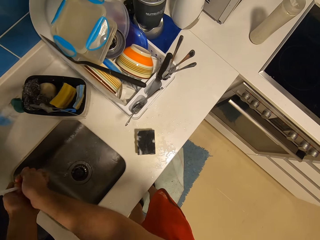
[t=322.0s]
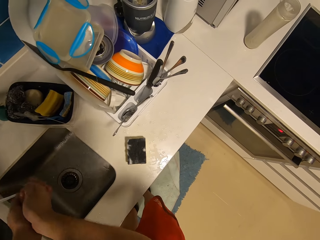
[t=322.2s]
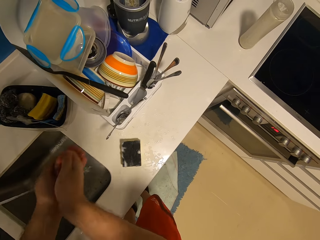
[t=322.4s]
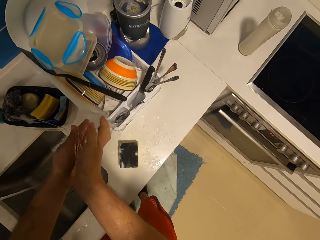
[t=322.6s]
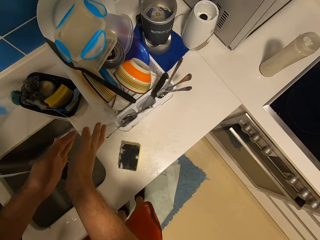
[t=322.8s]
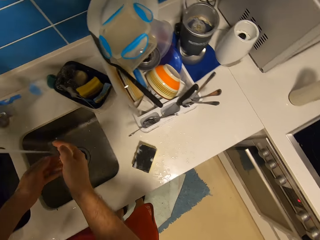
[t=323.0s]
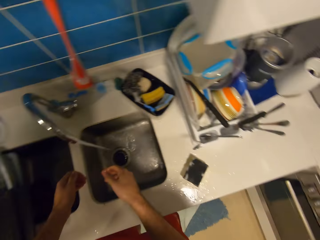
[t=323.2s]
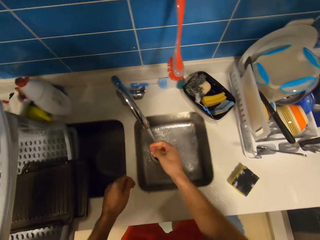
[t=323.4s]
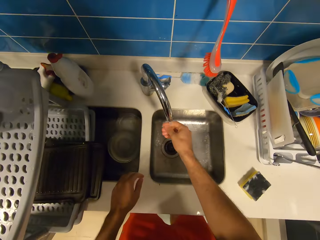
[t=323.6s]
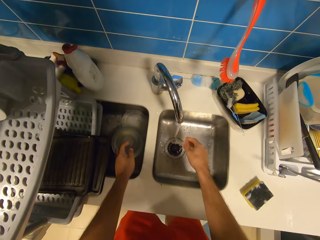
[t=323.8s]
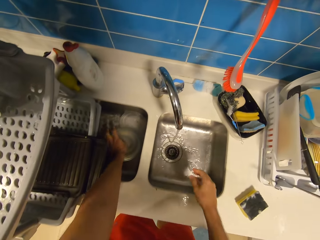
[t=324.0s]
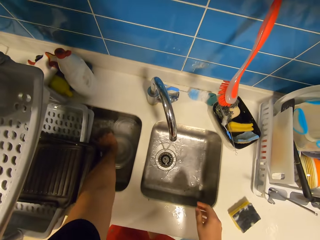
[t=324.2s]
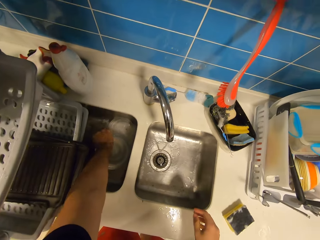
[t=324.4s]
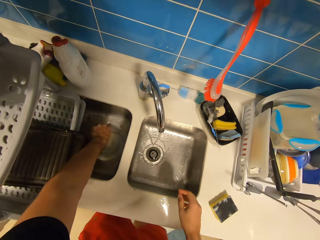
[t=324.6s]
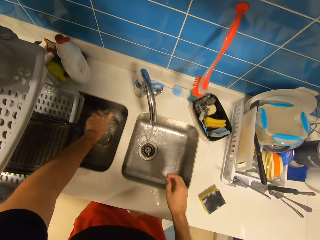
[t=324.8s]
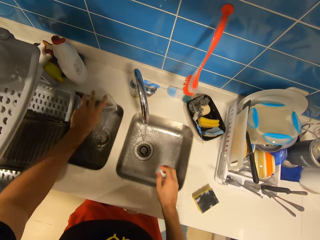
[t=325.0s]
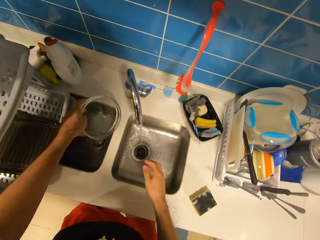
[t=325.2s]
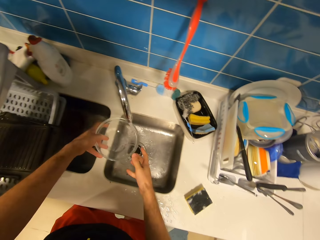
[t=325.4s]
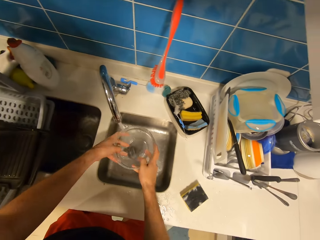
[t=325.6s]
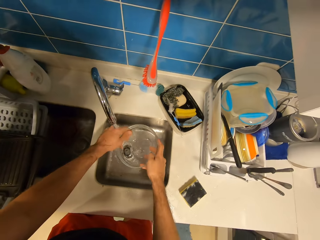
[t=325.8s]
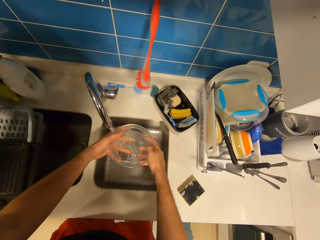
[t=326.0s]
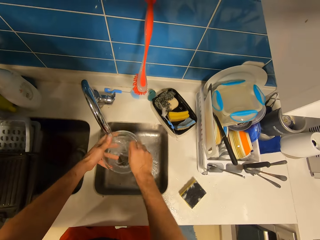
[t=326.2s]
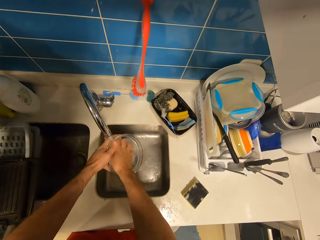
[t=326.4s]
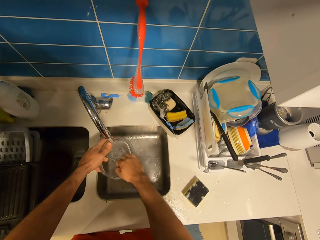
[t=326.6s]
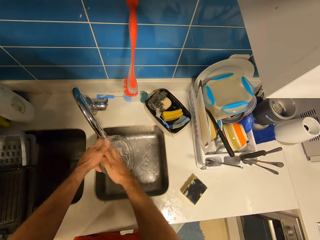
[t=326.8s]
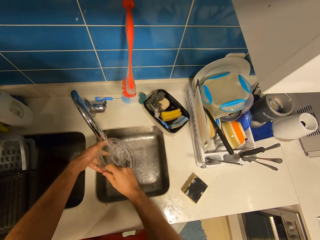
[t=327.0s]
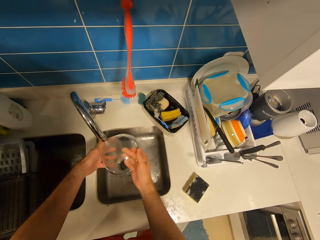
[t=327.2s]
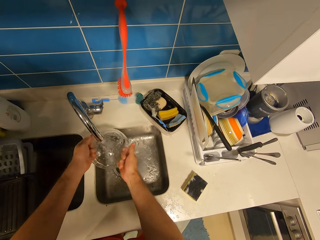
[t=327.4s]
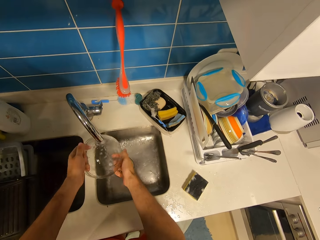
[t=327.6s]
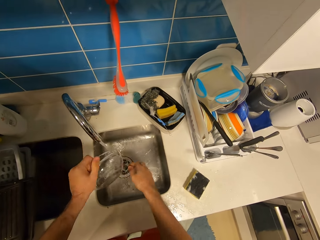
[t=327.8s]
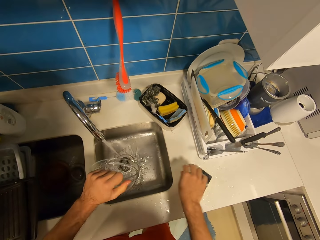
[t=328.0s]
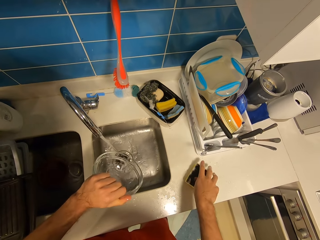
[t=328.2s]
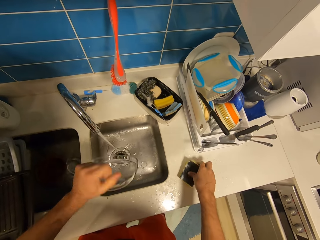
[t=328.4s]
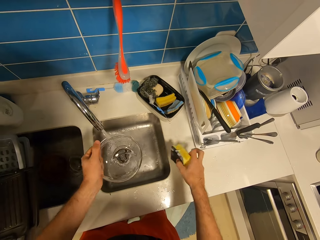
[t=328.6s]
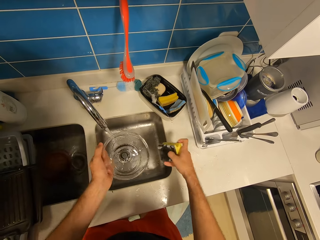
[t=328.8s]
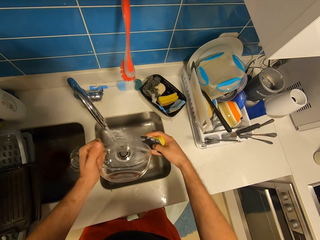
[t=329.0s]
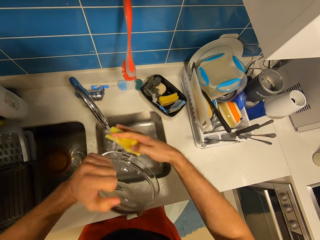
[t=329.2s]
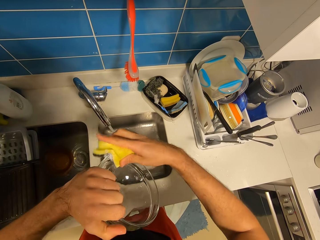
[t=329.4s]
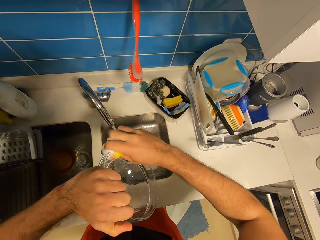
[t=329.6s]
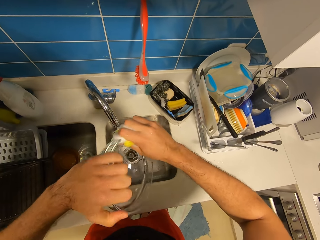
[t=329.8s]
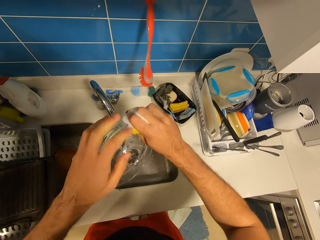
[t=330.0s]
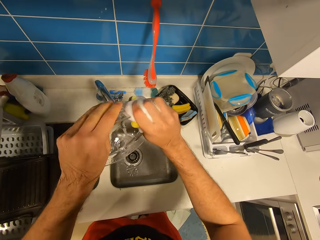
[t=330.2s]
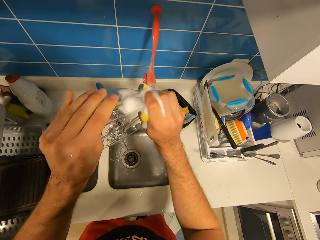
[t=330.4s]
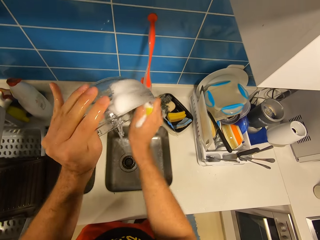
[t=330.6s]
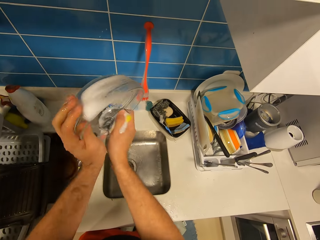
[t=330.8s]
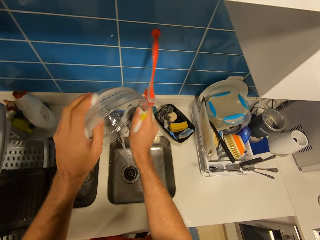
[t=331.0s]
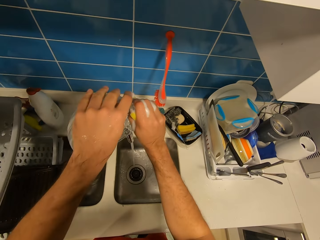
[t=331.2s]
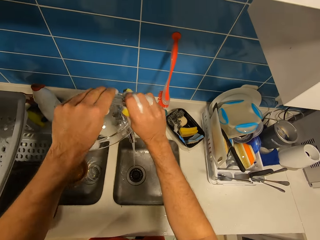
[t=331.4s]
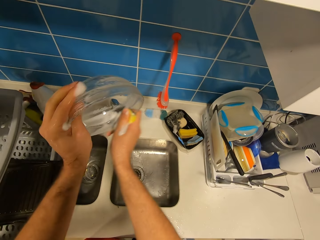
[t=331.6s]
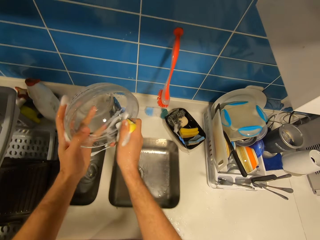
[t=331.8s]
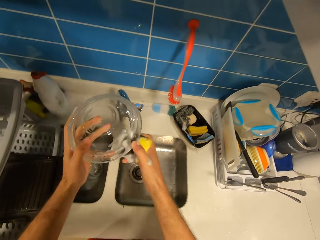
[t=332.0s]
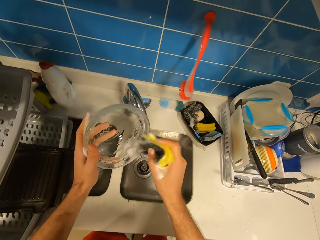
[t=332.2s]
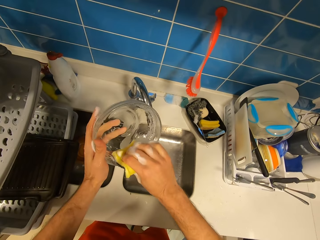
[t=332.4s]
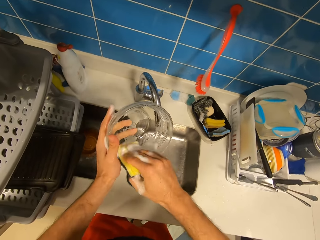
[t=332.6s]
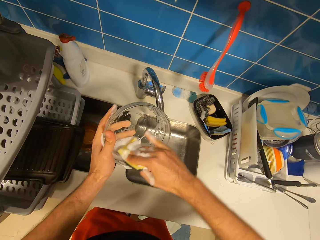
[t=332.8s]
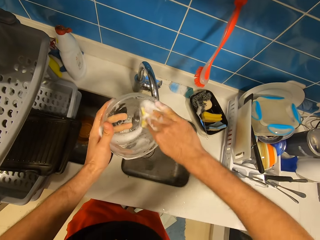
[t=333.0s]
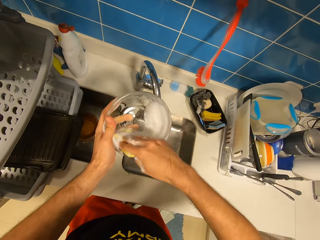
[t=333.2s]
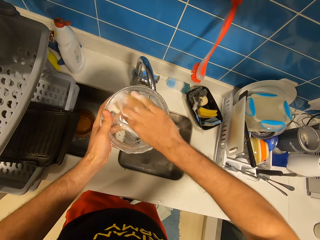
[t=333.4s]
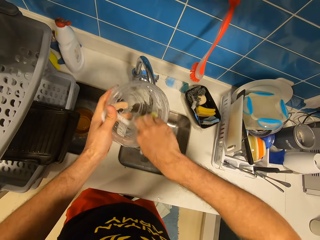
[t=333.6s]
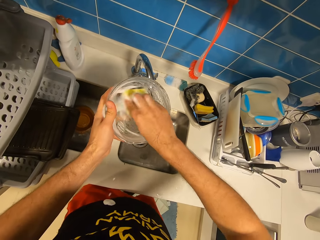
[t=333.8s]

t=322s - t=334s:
The camera wearer takes water from the tap with both hands and throws the water in both hands on the kitchen slab. He picks up a glass bowl from the sink with his left hand. He rinses the glass bowl under the tap with both hands. He picks up the sponge on the kitchen slab with his right hand. He washes the glass bowl with the sponge in his right hand.

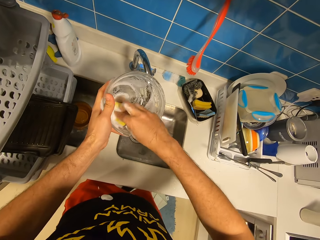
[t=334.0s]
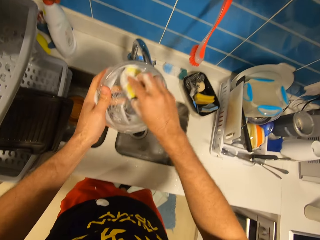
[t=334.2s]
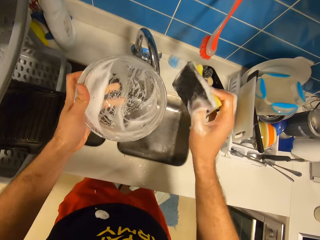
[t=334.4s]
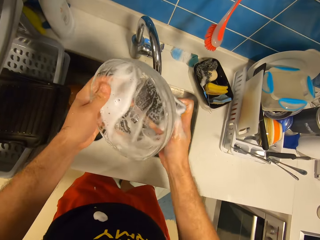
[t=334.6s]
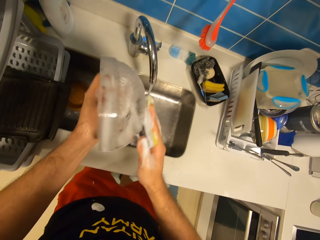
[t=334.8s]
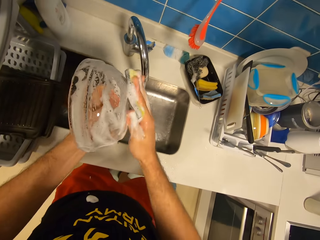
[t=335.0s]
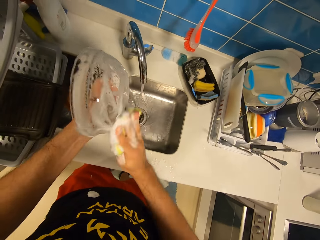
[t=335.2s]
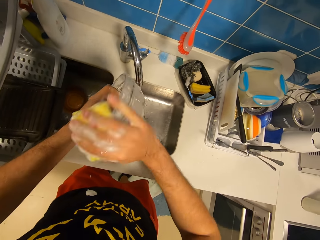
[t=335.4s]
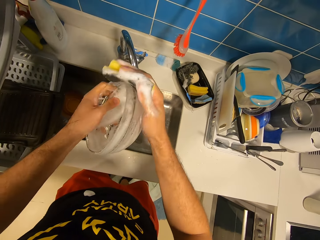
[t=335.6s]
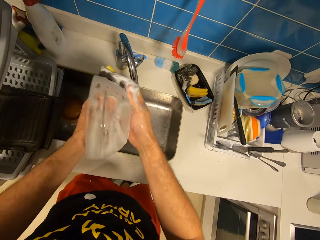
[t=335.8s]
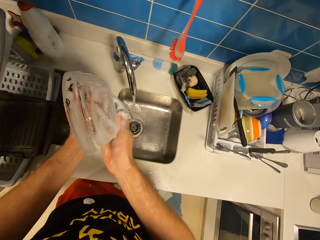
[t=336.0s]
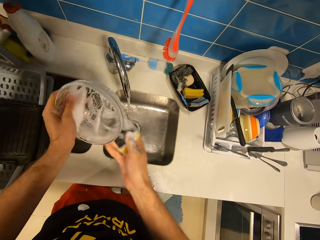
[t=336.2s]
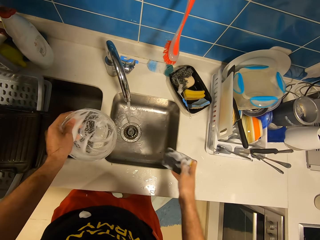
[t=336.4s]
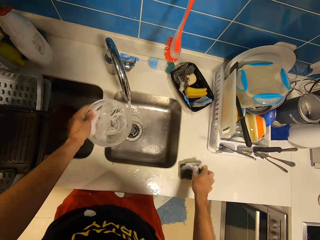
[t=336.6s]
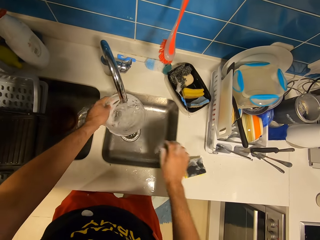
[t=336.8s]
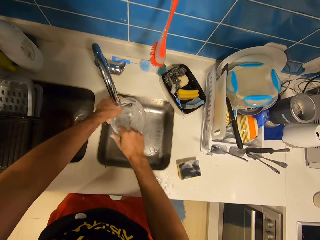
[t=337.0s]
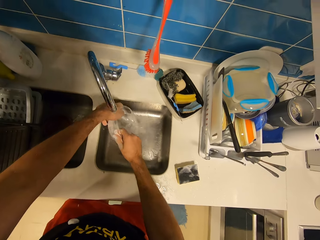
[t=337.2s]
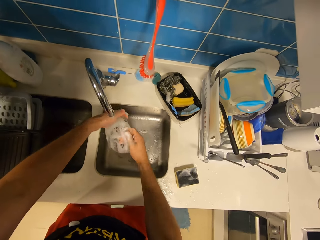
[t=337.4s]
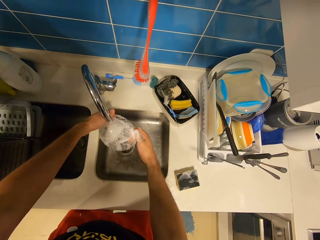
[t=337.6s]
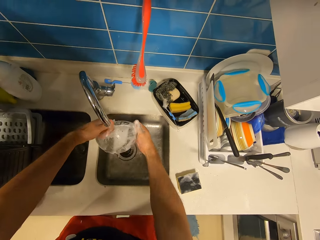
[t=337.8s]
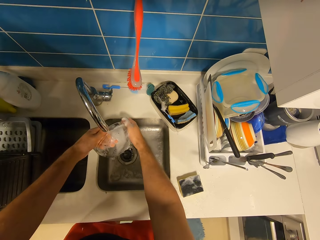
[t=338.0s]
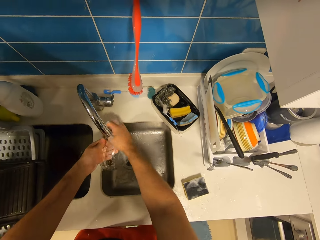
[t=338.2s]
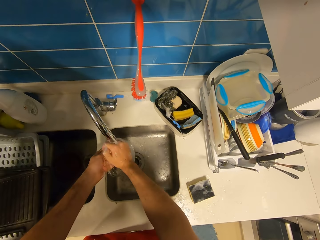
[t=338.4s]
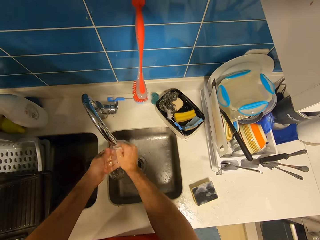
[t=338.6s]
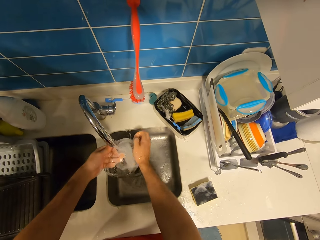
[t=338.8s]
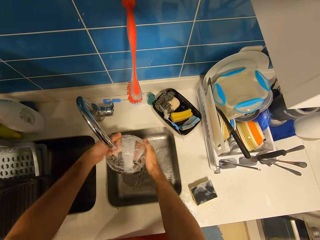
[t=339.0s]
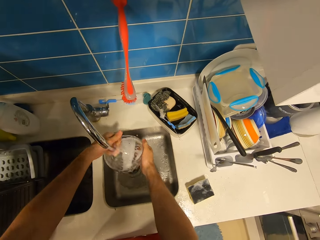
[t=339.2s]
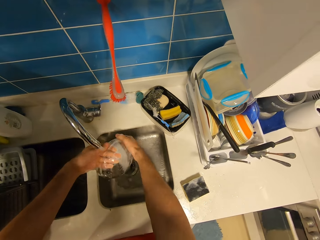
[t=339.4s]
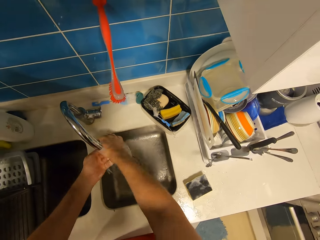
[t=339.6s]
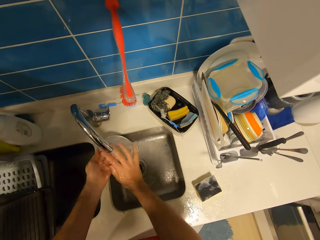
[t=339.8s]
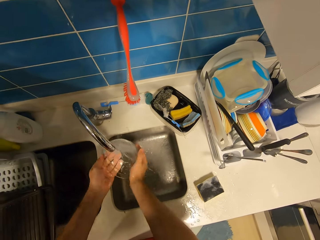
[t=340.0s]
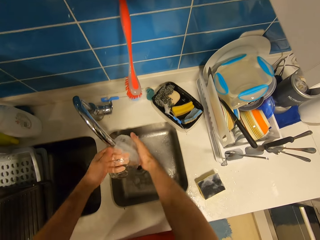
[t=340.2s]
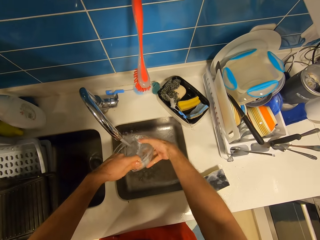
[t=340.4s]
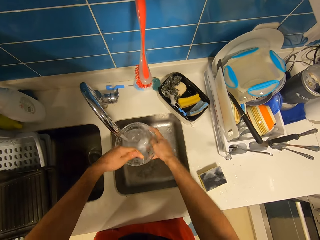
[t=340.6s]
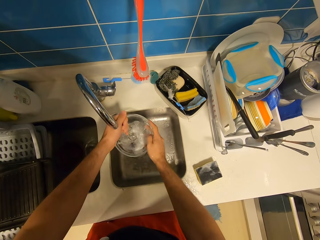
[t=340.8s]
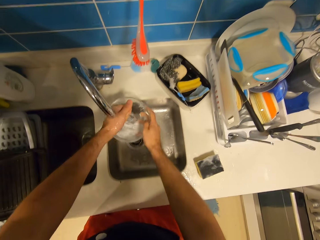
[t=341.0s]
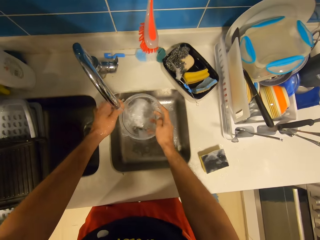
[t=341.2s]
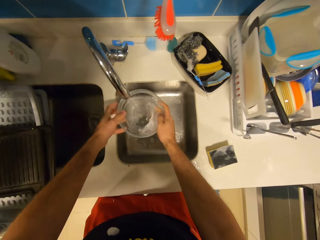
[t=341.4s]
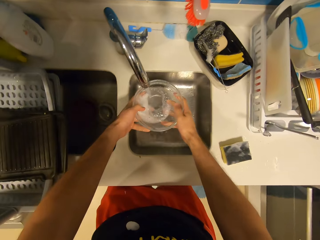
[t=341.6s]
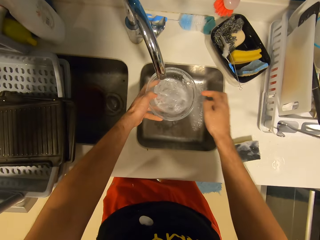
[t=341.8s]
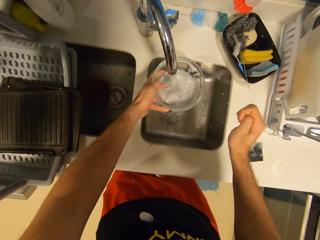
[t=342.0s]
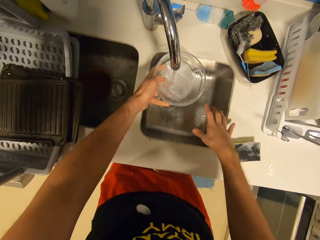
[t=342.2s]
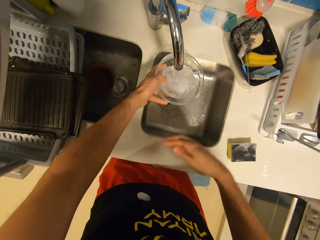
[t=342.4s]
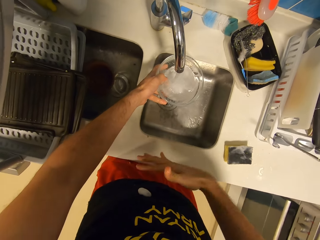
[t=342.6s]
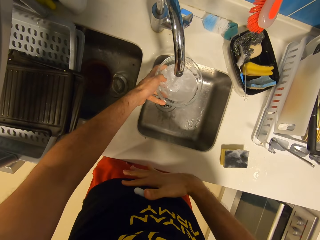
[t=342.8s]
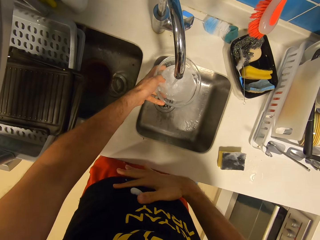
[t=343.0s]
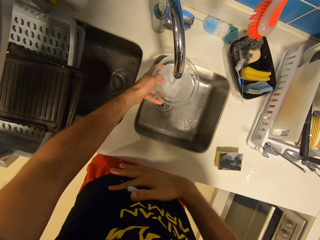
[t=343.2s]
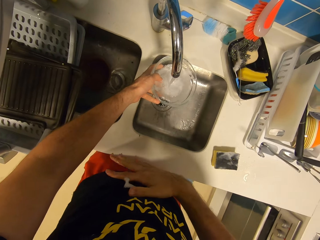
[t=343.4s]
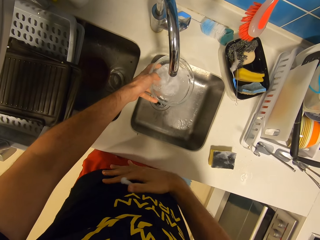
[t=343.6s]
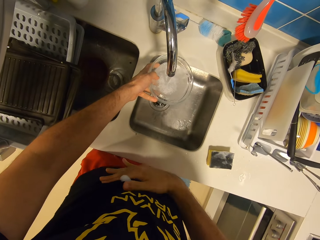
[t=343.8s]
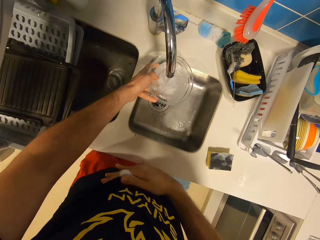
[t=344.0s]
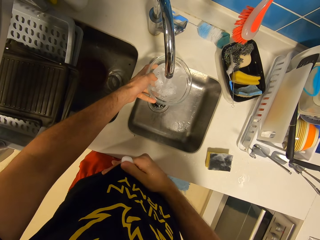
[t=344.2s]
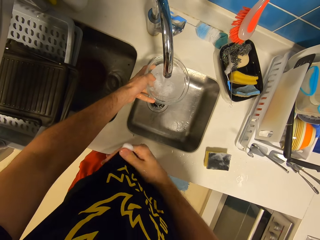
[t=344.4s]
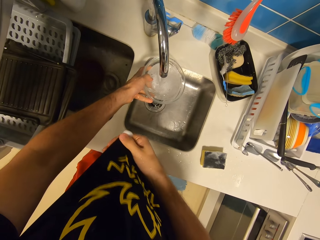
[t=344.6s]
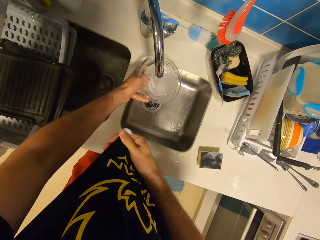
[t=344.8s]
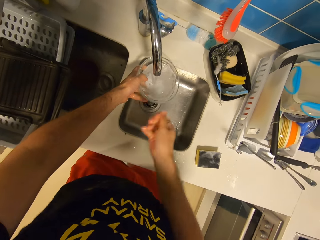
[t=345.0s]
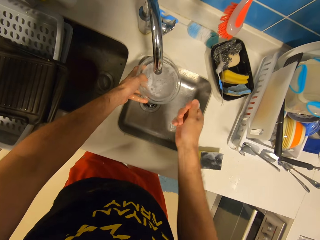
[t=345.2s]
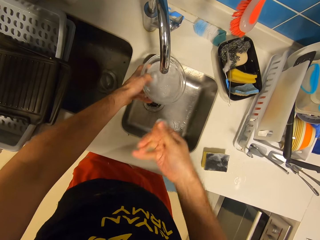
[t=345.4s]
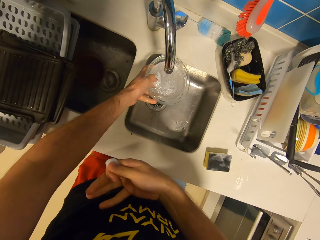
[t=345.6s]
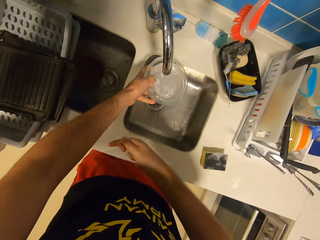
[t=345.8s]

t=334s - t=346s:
The camera wearer rinses the glass bowl under the tap with both hands. He cleans off the foam on his shirt with his right hand.
